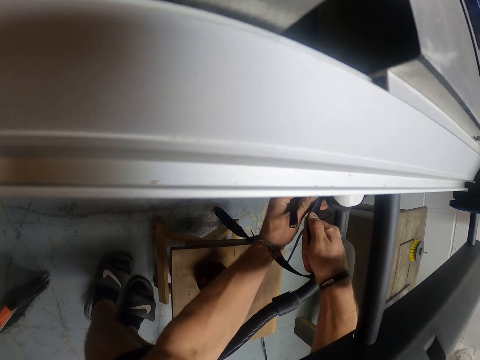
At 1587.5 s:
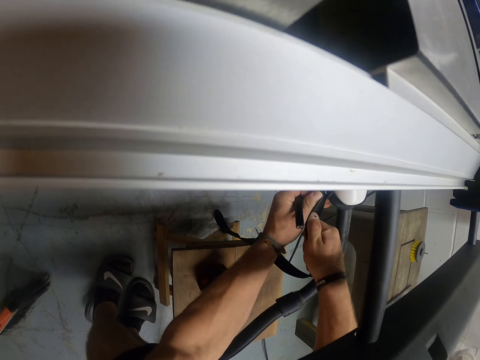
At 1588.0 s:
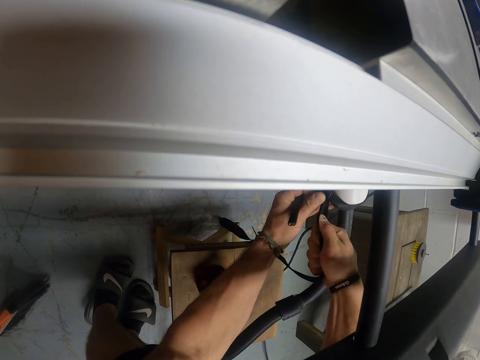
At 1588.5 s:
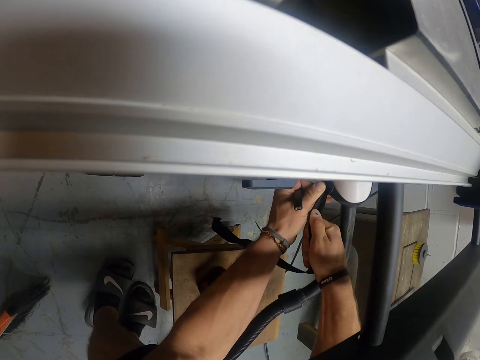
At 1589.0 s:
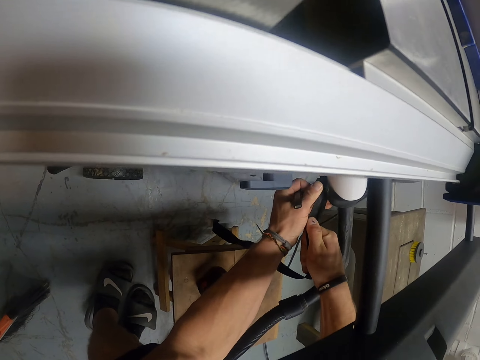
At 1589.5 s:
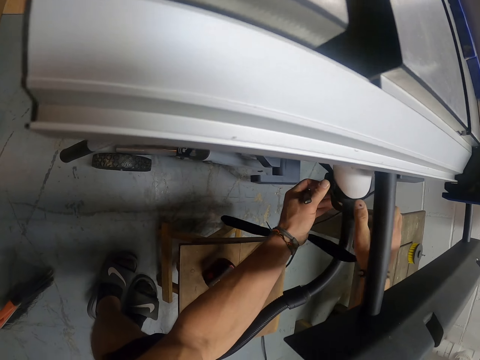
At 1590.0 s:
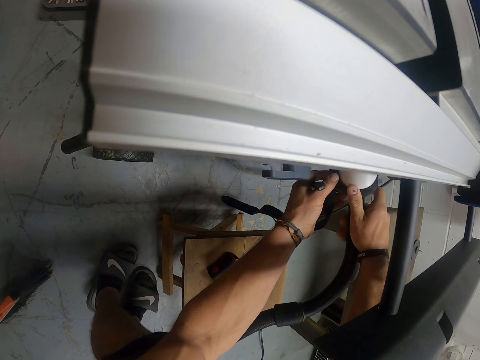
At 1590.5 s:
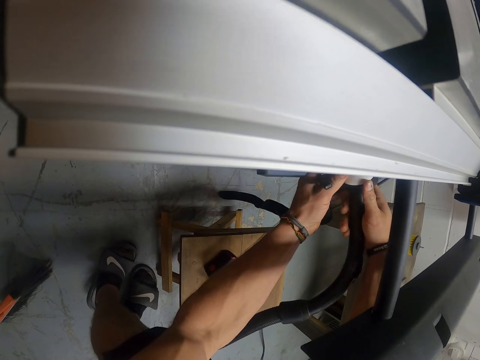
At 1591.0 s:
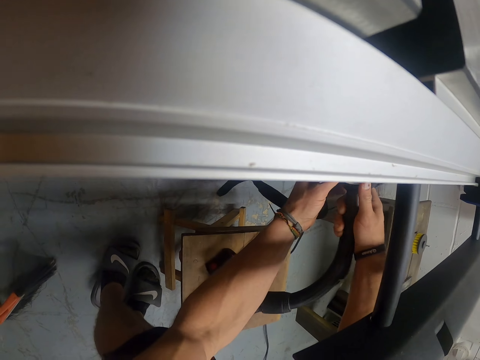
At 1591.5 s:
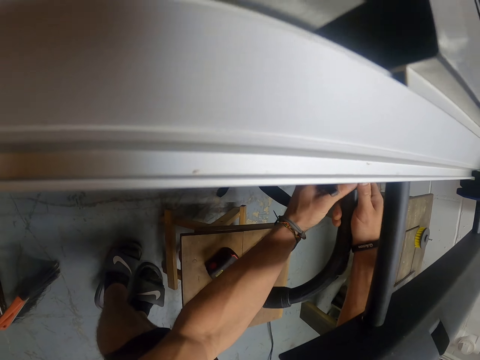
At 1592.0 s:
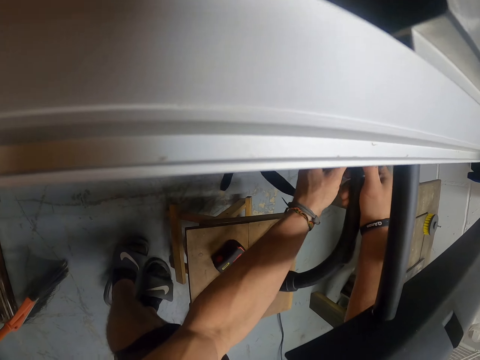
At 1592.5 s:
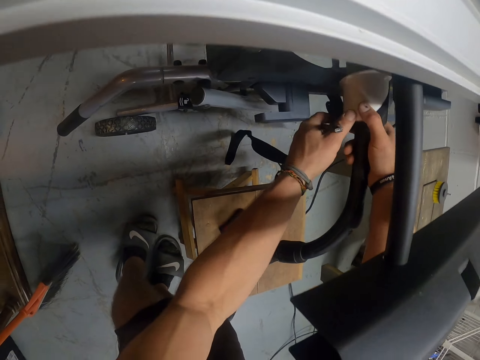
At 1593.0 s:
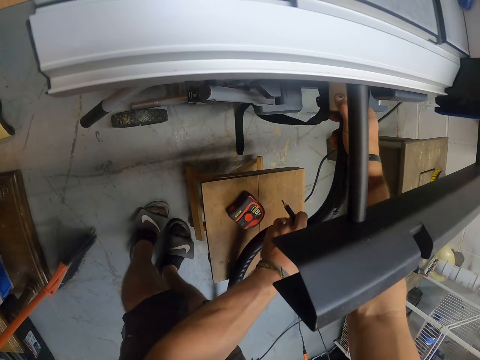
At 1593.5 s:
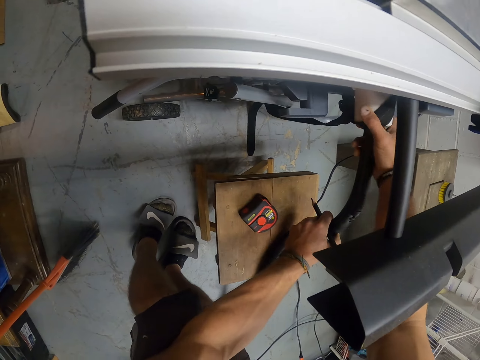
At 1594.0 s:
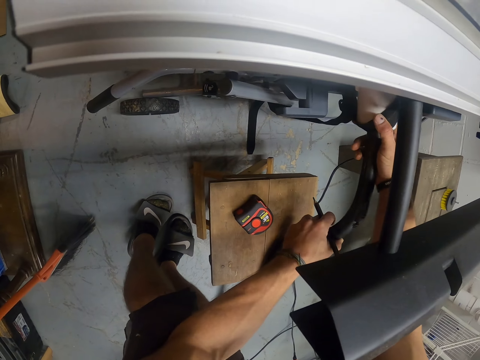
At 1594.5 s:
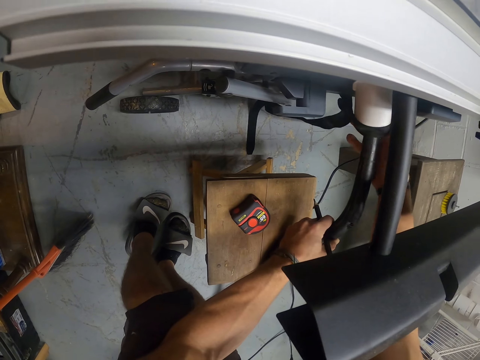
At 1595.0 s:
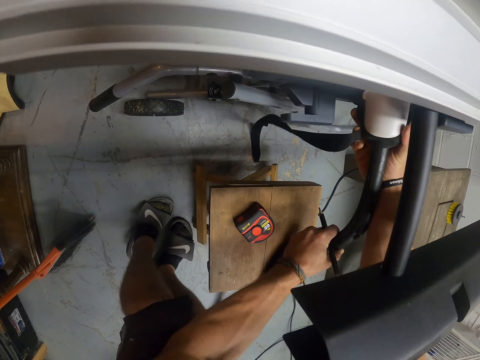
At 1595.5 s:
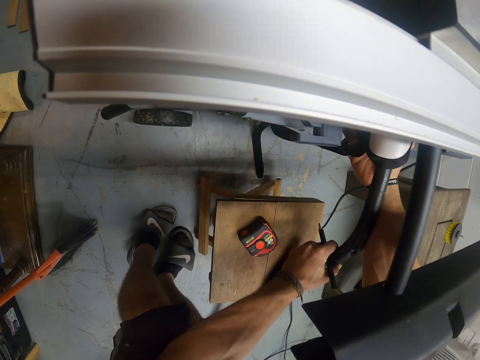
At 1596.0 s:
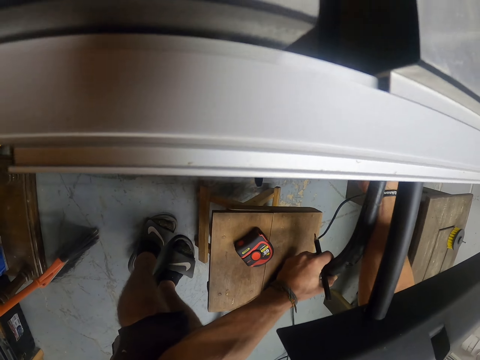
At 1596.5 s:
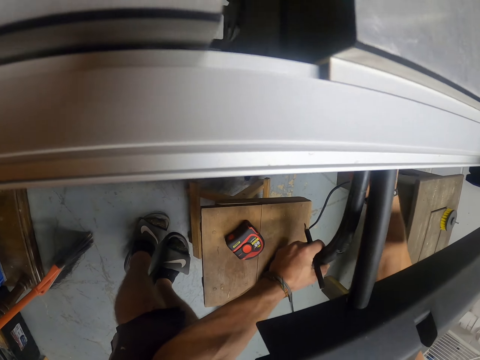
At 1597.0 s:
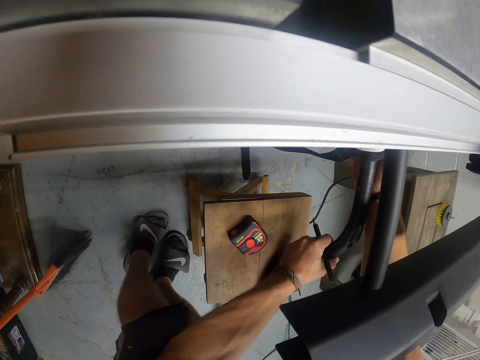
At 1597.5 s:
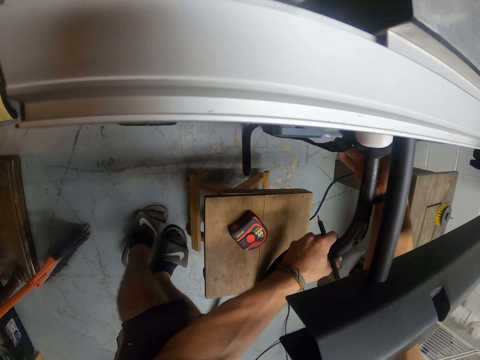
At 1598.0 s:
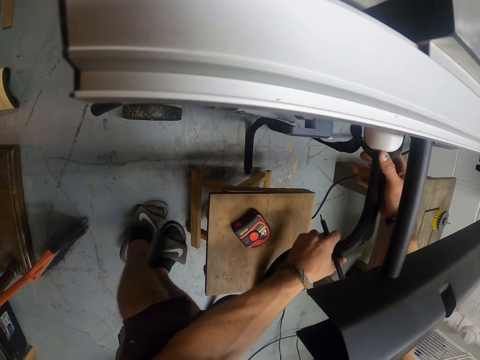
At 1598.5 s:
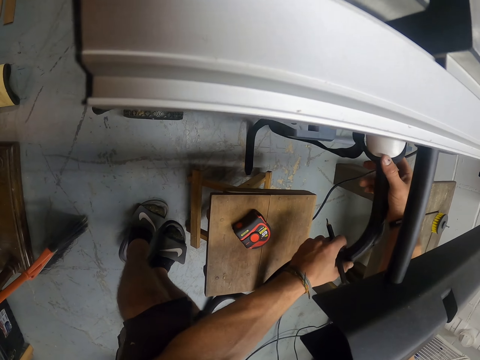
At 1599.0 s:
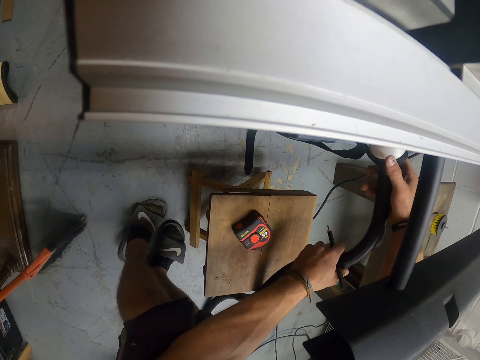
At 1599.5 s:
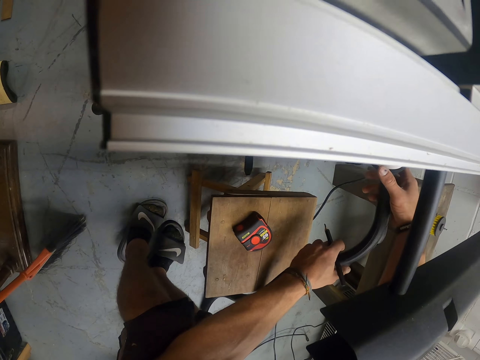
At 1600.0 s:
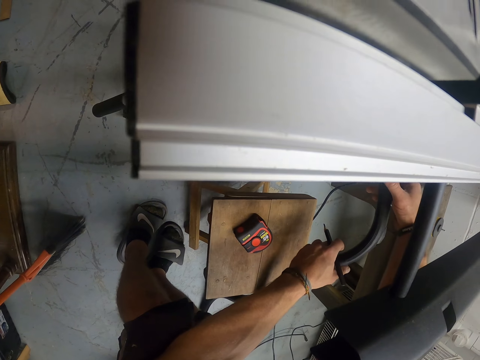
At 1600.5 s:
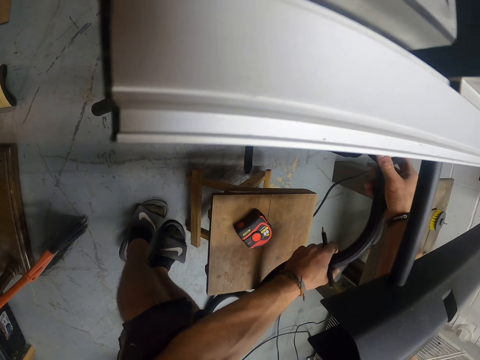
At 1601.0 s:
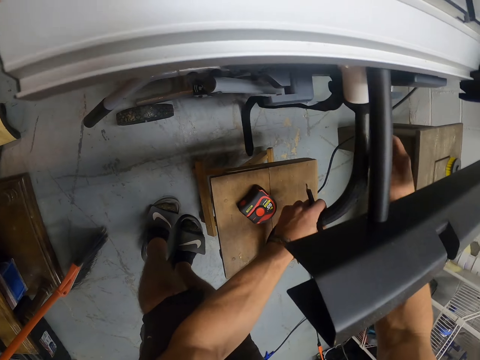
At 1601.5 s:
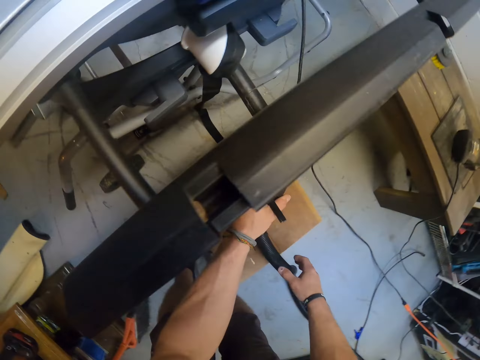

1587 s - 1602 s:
The camera wearer adjusts the hose pipe.

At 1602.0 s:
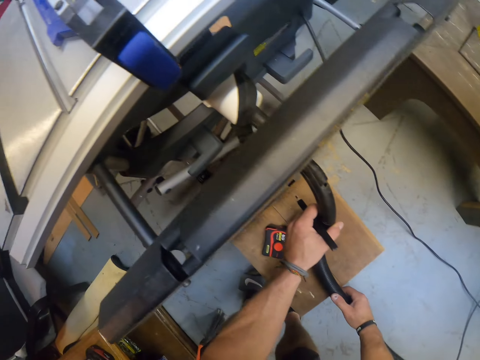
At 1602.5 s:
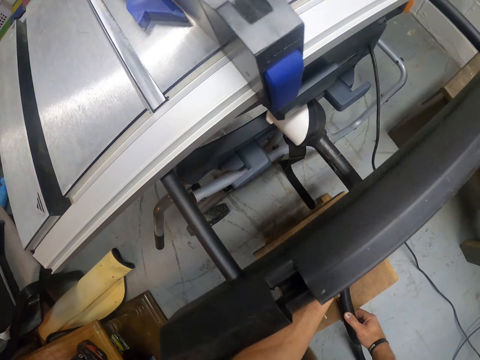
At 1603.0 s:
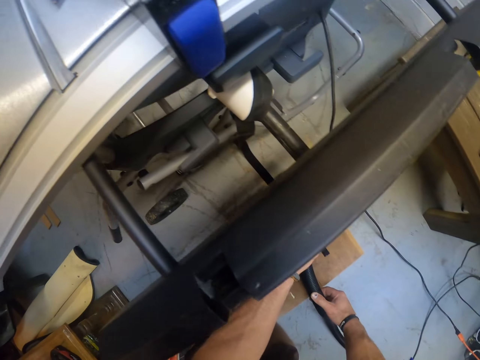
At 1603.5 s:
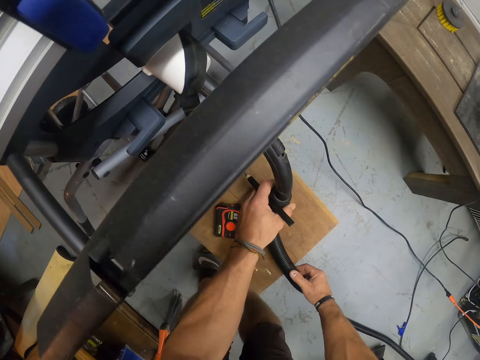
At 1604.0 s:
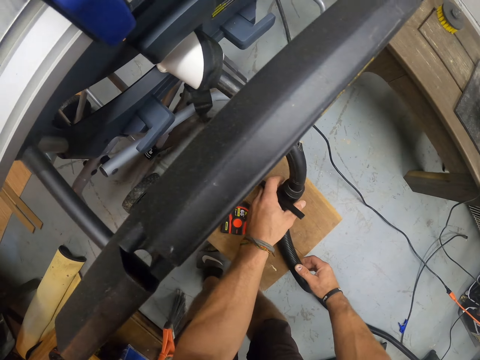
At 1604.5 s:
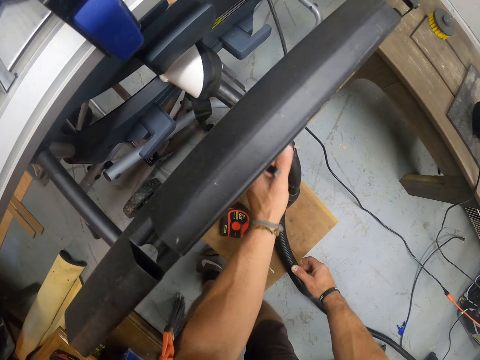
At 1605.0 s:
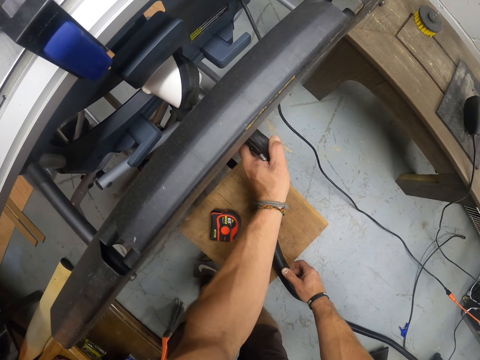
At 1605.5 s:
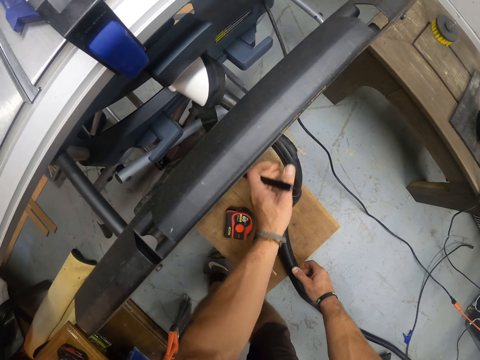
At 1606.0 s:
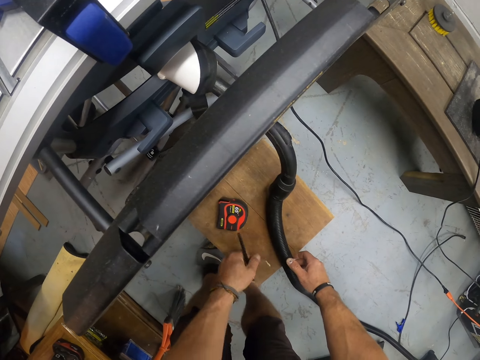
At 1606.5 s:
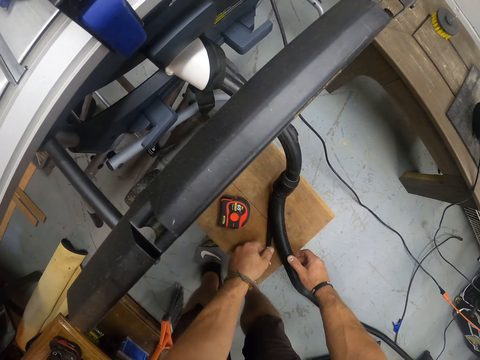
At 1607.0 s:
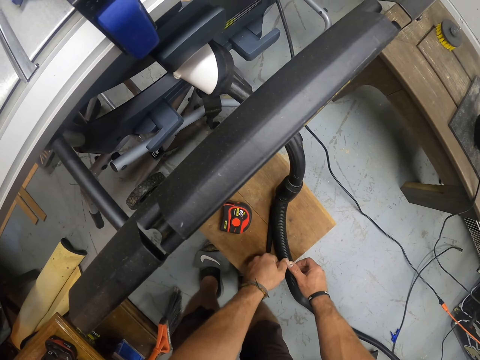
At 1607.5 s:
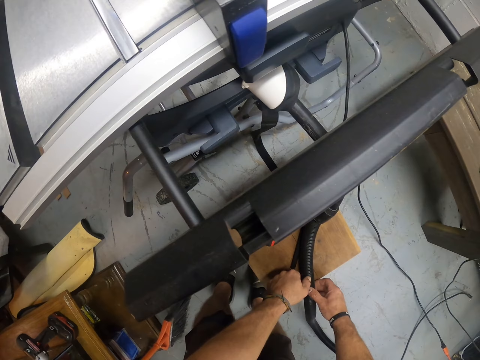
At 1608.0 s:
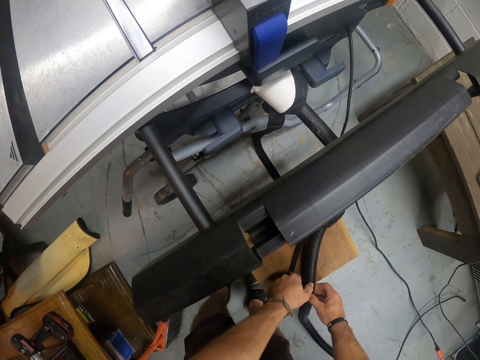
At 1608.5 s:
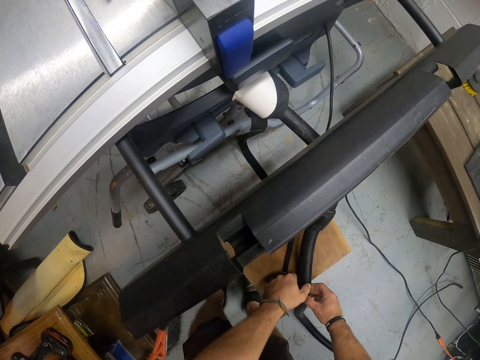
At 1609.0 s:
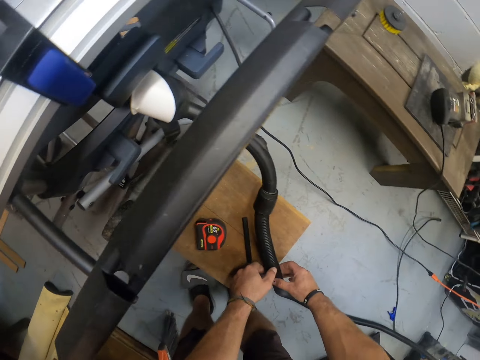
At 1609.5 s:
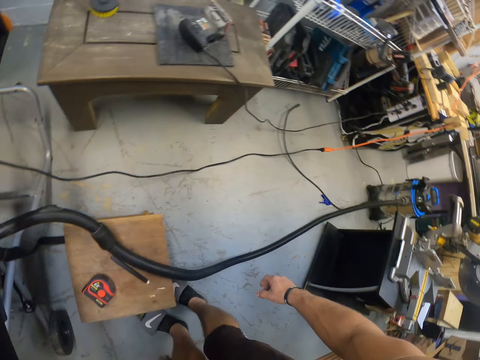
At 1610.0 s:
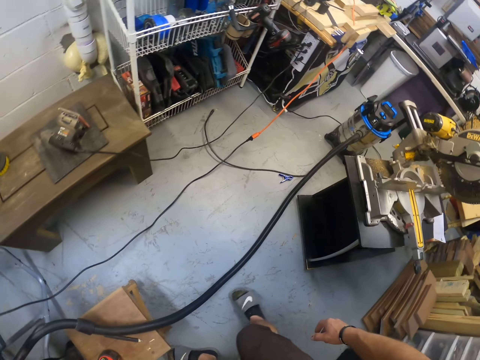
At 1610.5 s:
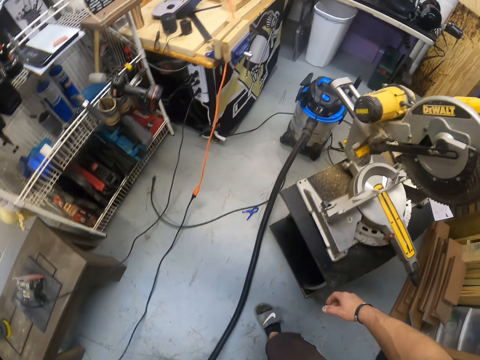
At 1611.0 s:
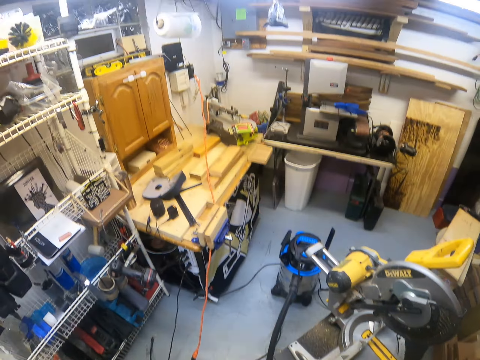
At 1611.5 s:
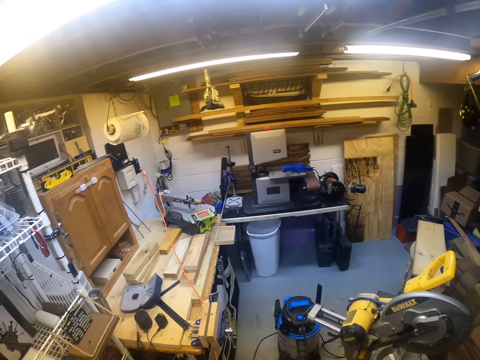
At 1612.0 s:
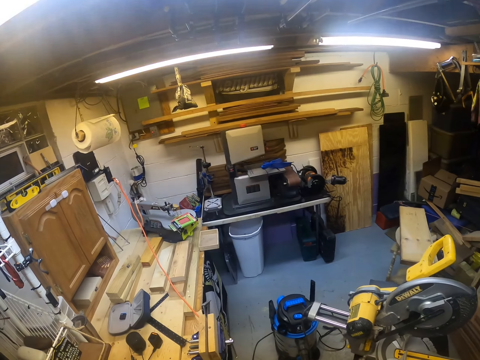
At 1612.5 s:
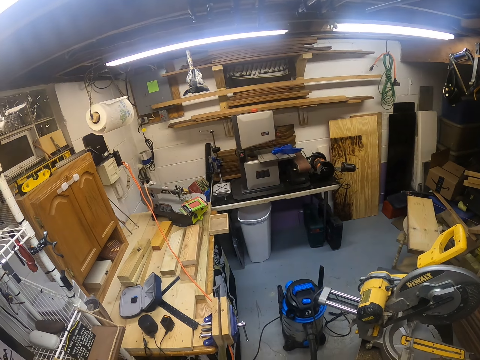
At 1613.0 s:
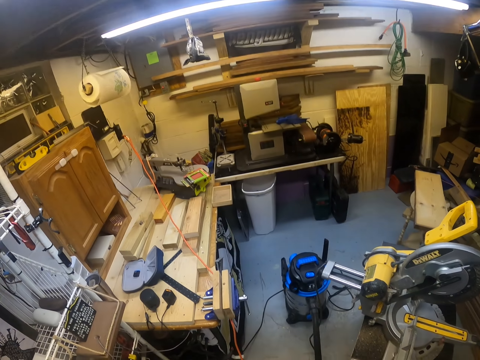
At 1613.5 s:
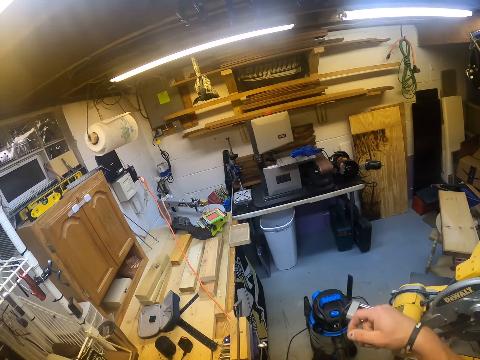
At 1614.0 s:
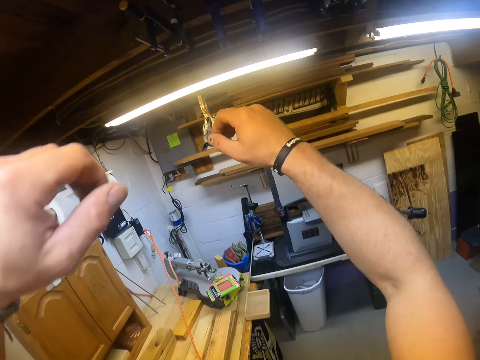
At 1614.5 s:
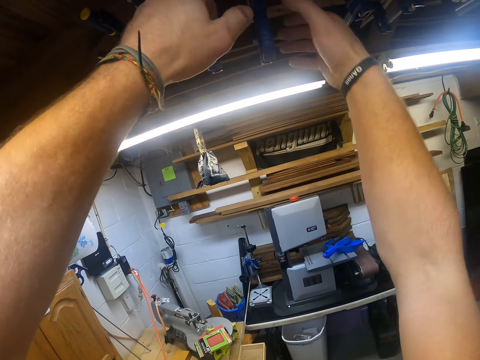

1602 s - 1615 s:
The camera wearer drops the marker pen in his left hand on the wooden stool. He walks around the room.
